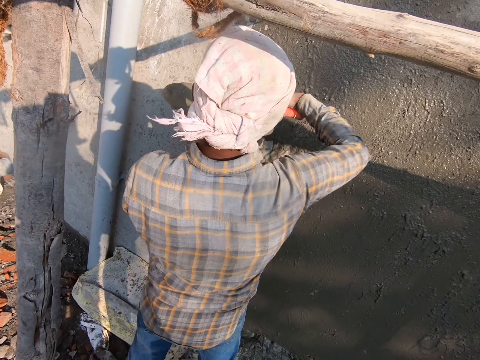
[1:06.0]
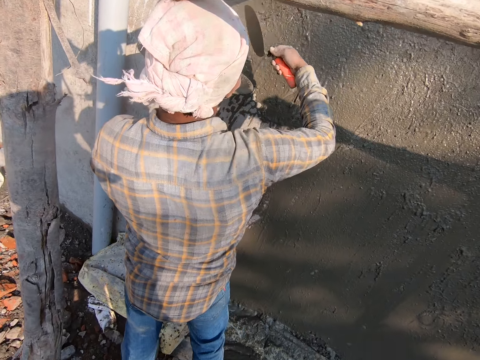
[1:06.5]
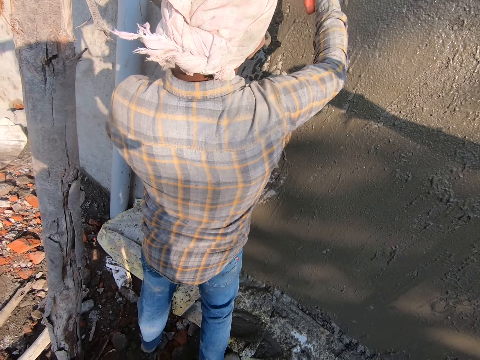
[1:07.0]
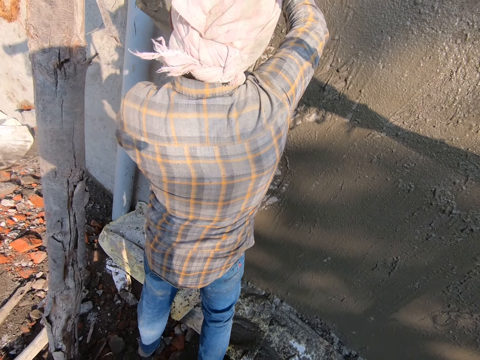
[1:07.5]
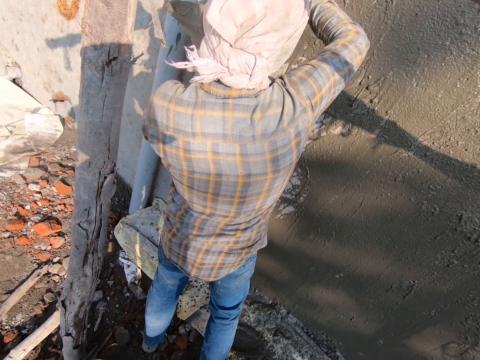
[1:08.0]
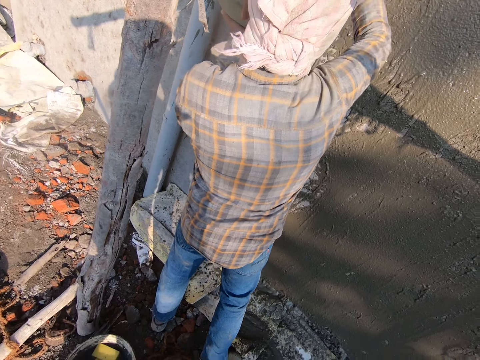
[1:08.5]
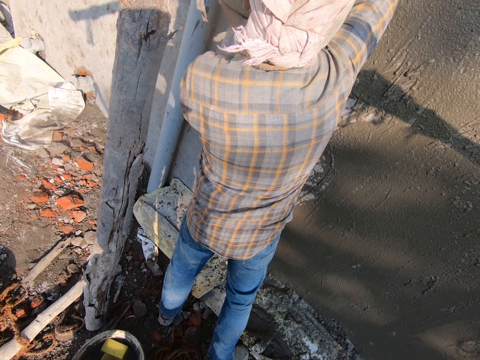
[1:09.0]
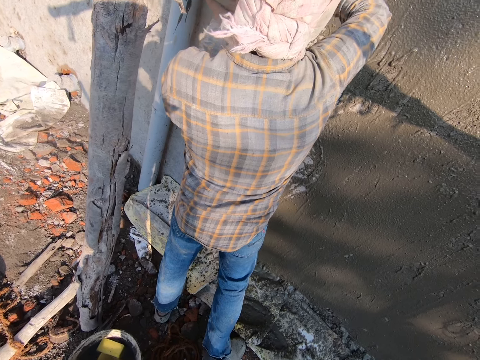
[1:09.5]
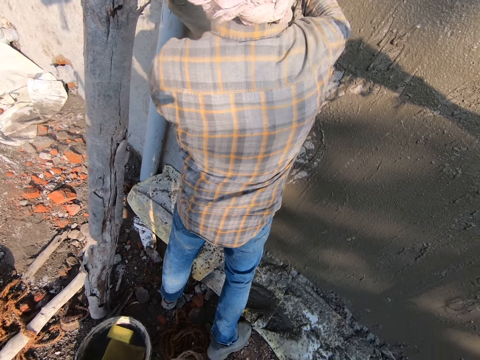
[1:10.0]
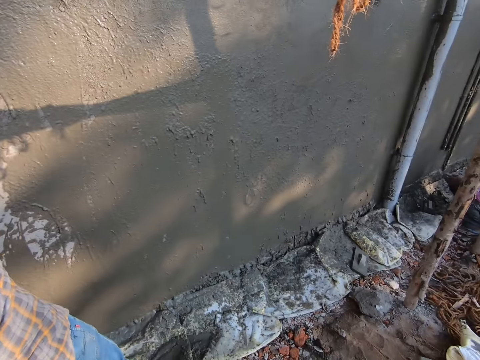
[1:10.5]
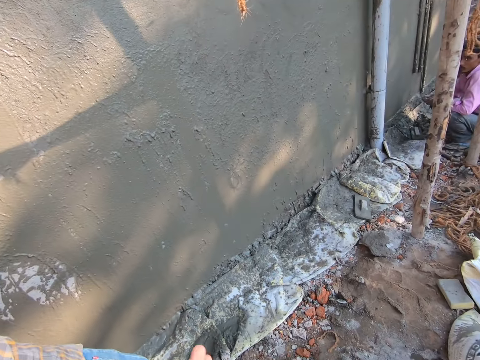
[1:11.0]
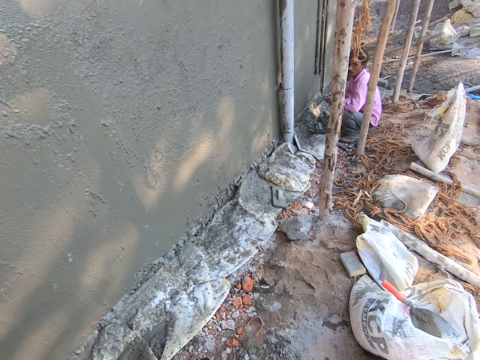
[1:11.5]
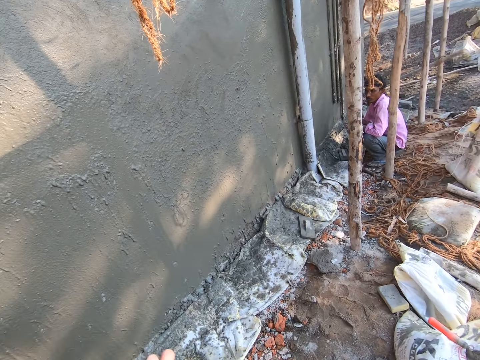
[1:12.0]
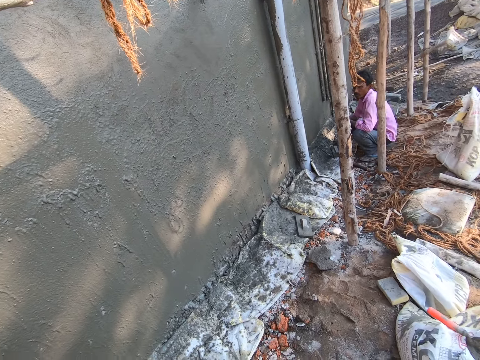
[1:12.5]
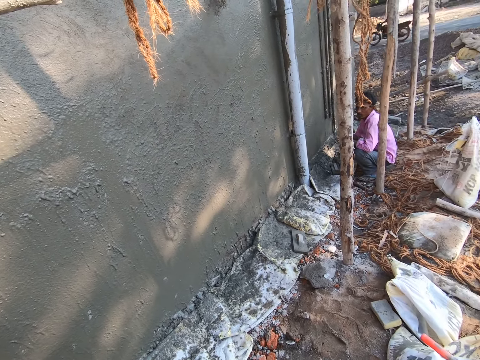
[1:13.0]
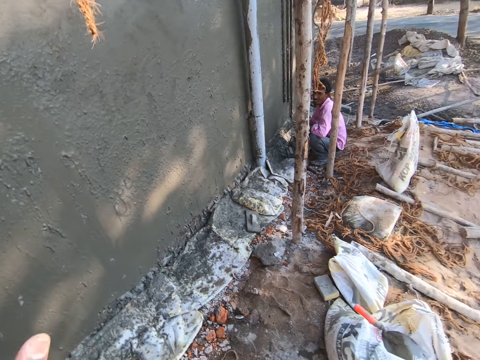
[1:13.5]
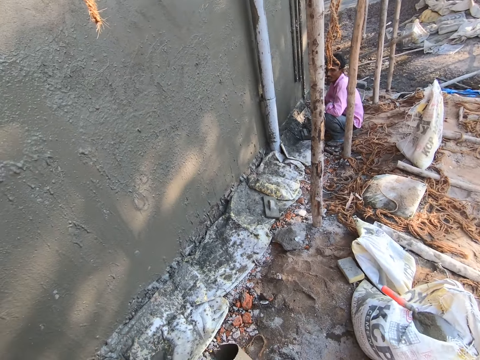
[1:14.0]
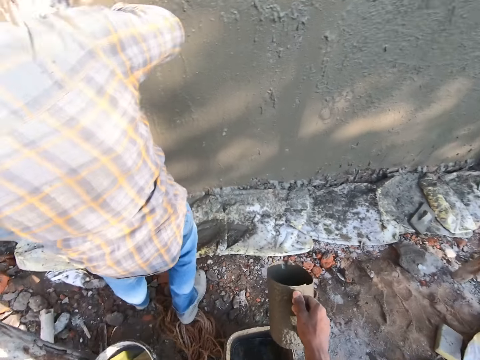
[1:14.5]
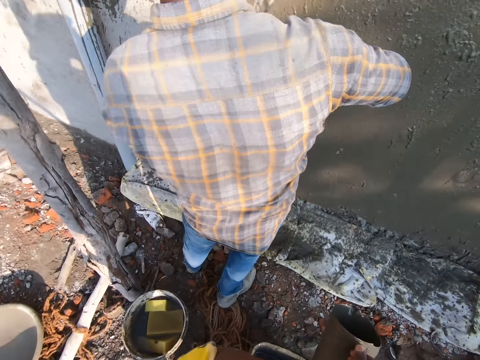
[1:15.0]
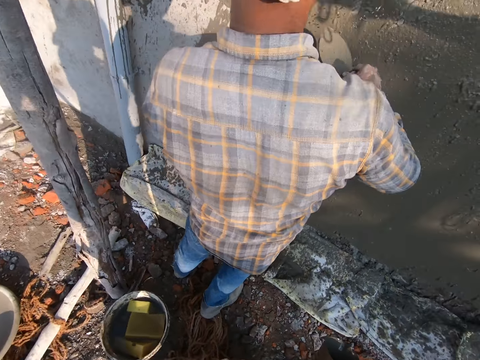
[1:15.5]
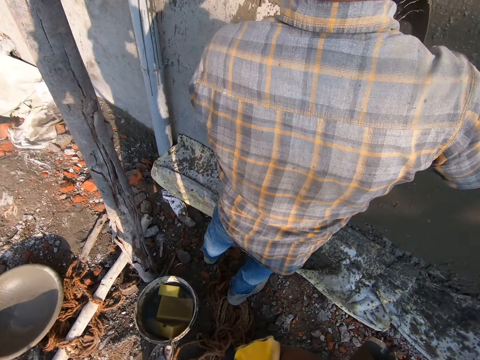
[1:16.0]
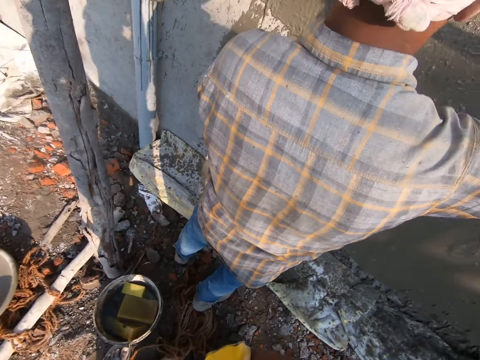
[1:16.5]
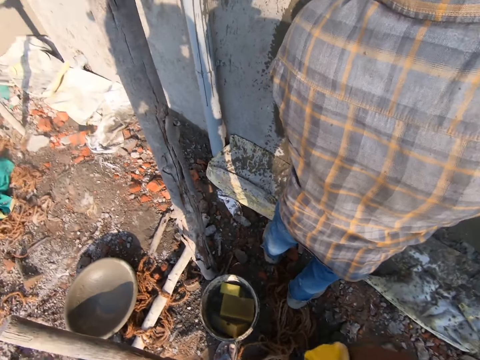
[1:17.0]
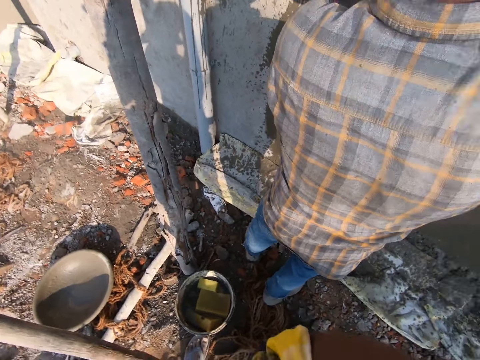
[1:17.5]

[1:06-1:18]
The camera wearer looks around the wall. They converse with a man. They stare around. They fix the camera. Another man pours cement on the wall.

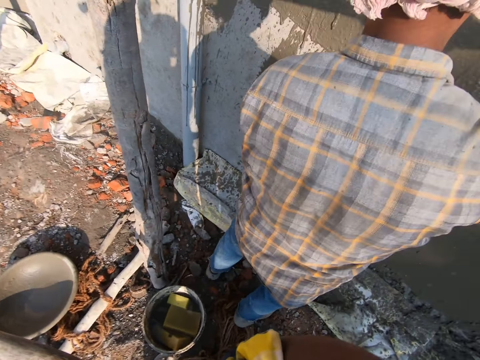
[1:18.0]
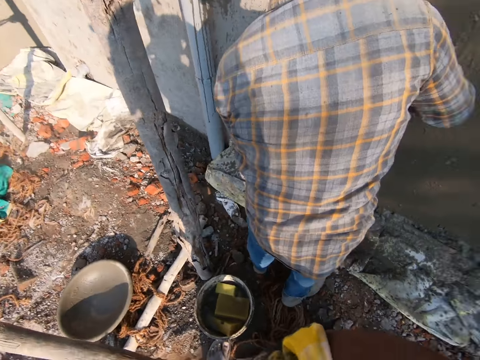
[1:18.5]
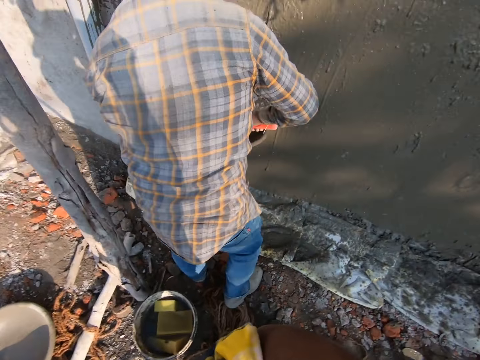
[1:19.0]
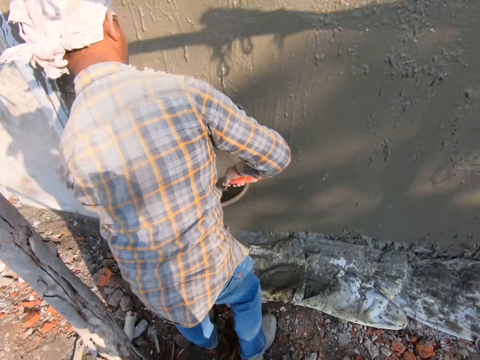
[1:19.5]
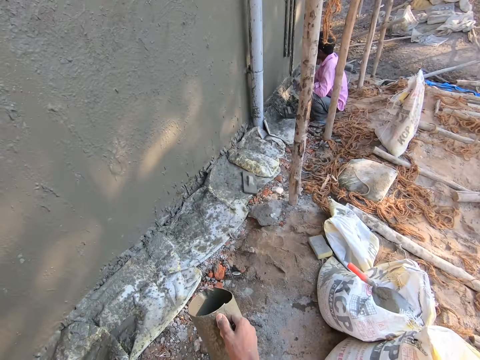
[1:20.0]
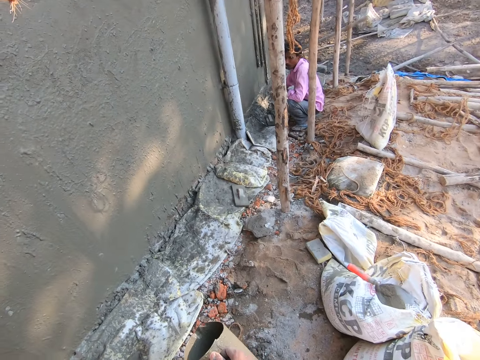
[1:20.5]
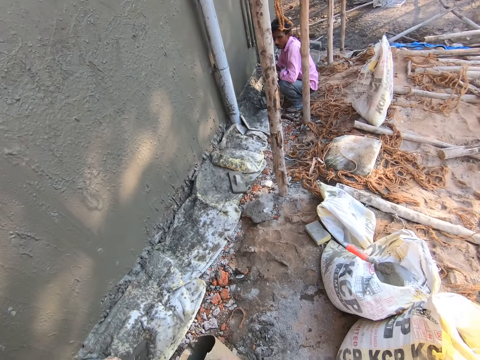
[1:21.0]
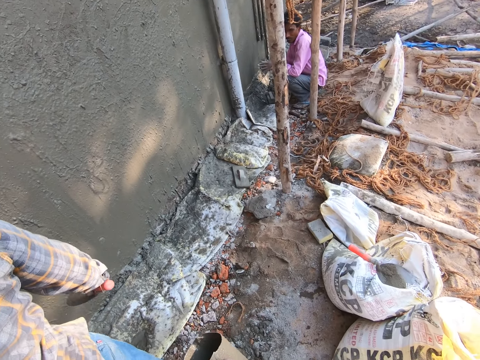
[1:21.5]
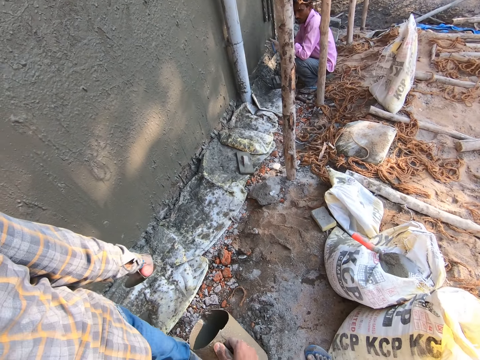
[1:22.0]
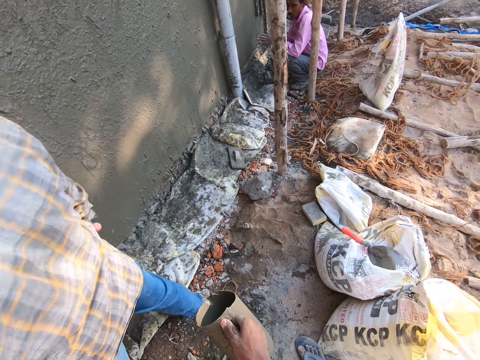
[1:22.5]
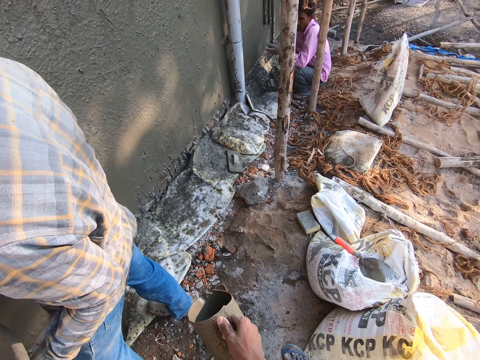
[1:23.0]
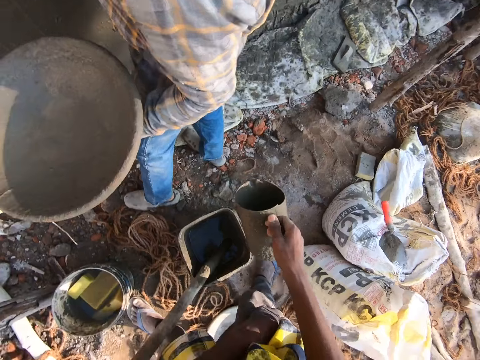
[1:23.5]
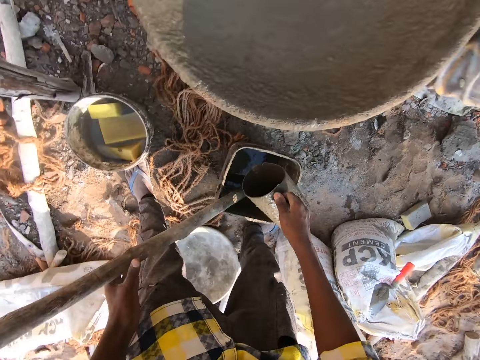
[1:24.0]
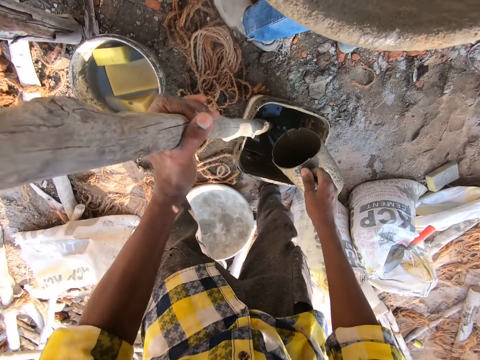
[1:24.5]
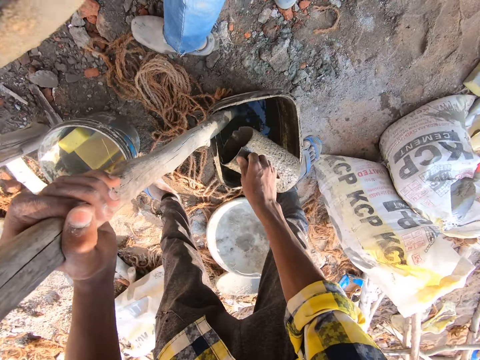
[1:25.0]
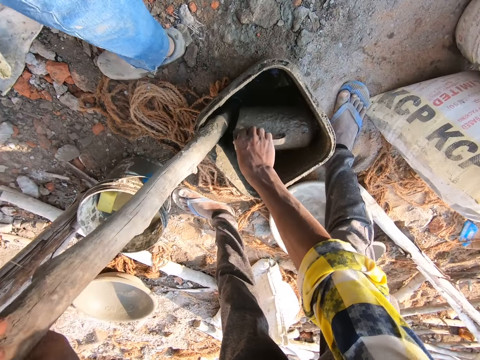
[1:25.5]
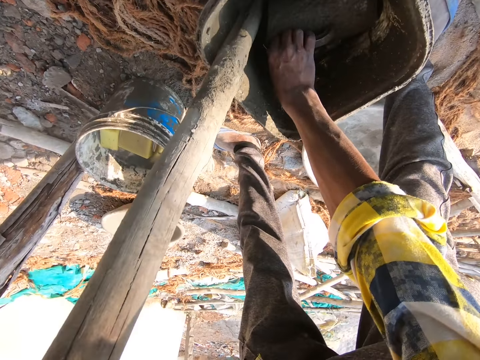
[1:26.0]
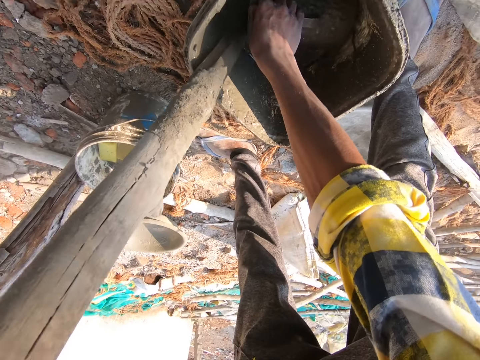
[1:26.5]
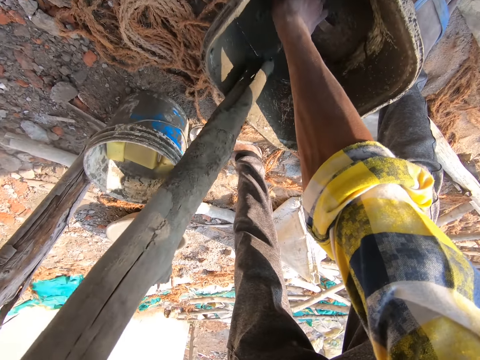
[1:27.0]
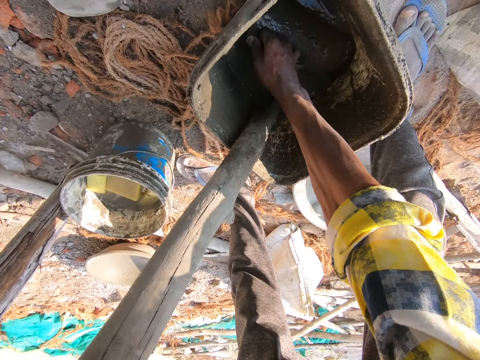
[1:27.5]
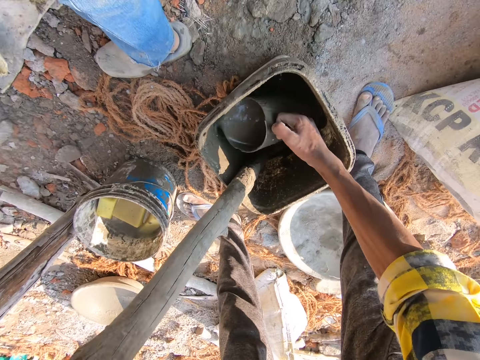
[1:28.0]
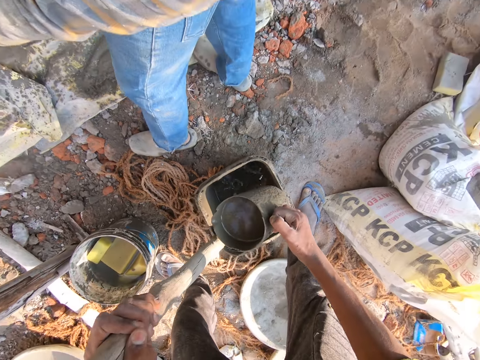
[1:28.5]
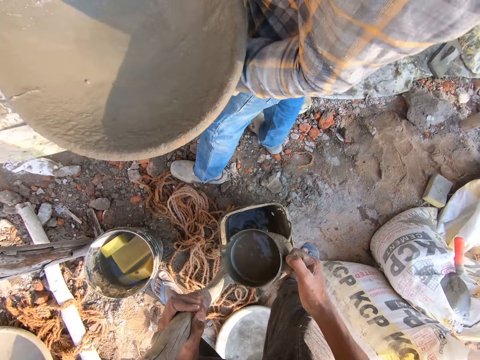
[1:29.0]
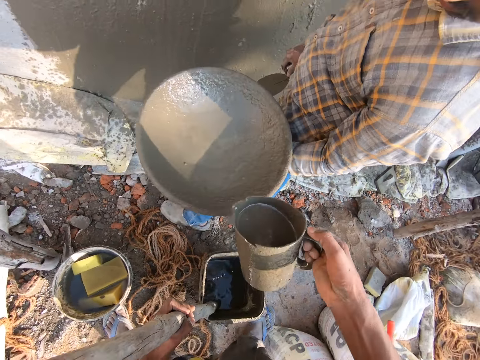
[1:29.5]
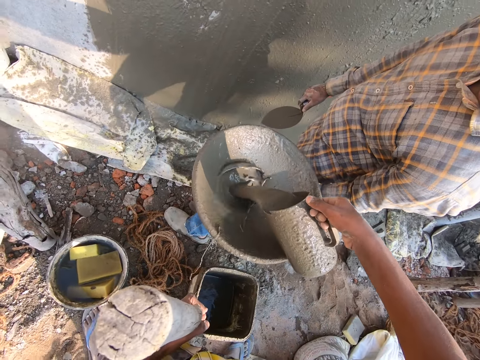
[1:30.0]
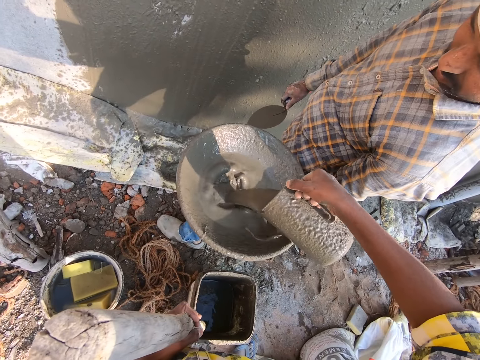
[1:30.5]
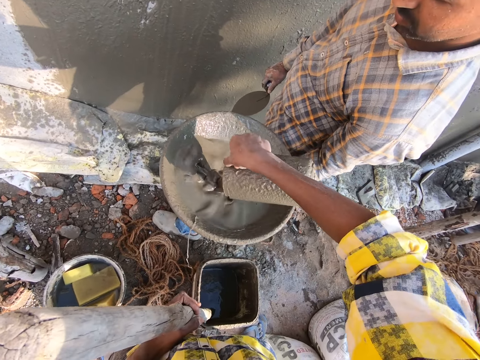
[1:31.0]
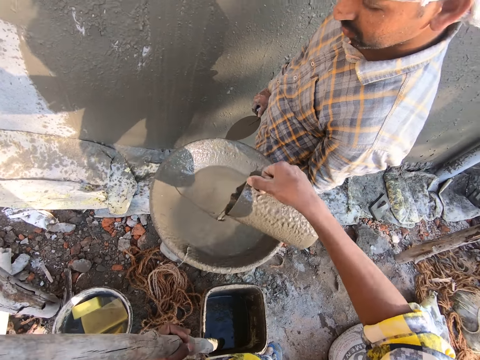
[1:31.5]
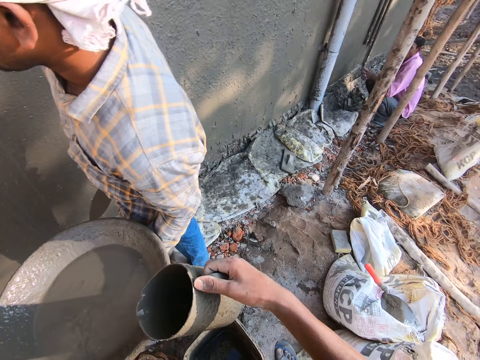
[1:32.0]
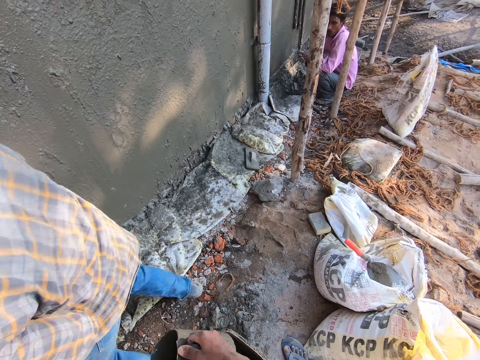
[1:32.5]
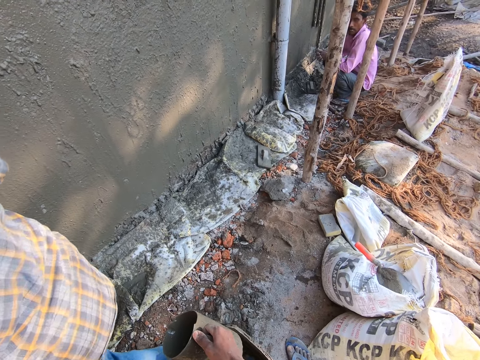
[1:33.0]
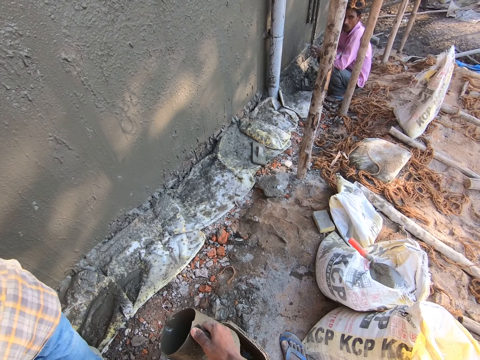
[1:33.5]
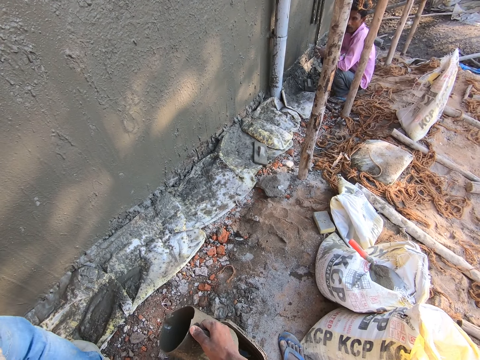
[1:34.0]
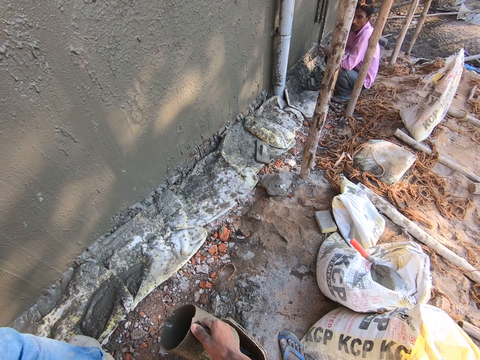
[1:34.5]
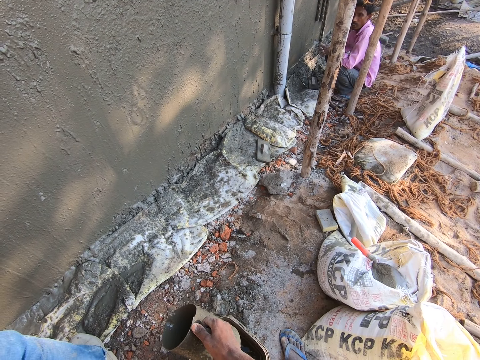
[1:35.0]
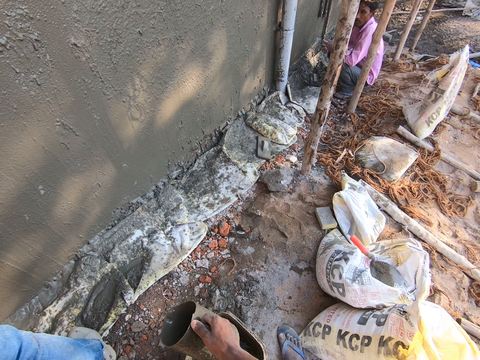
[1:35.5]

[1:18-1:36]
The camera wearer fixes the camera. They converse with a man. They hold the piece of wood. They fetch the mortar with the jug. They pour the mortar on the head pan. They converse with the man. Another man walks around.
